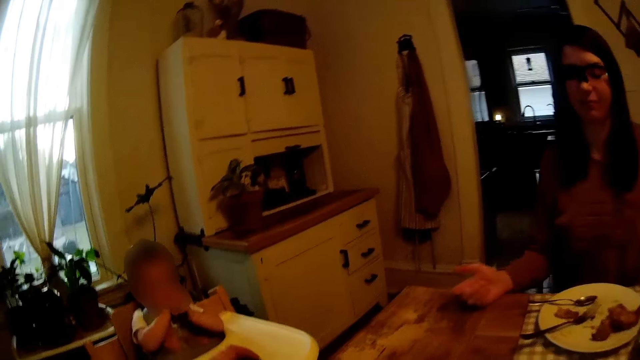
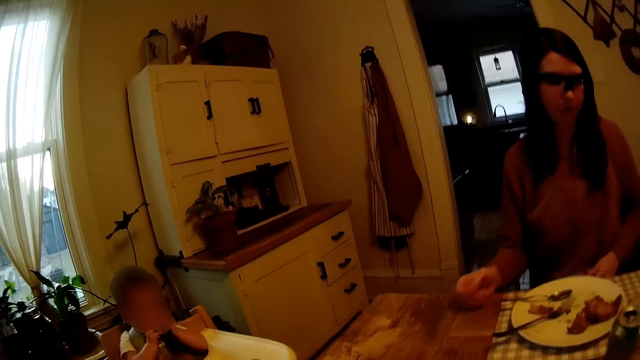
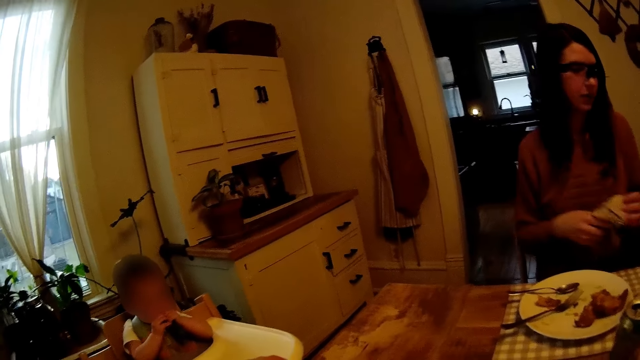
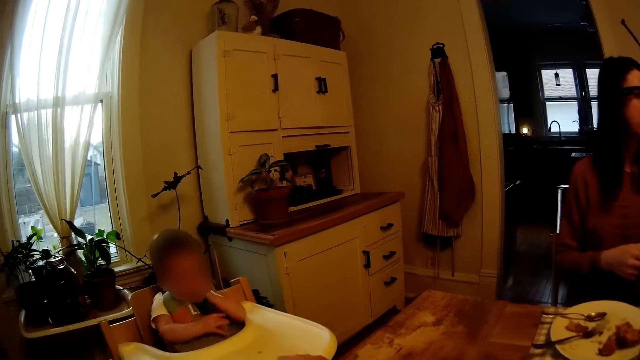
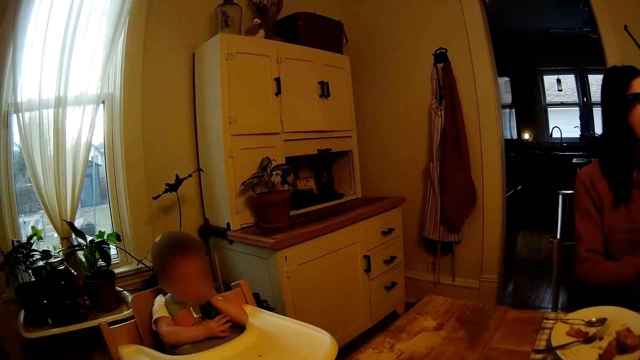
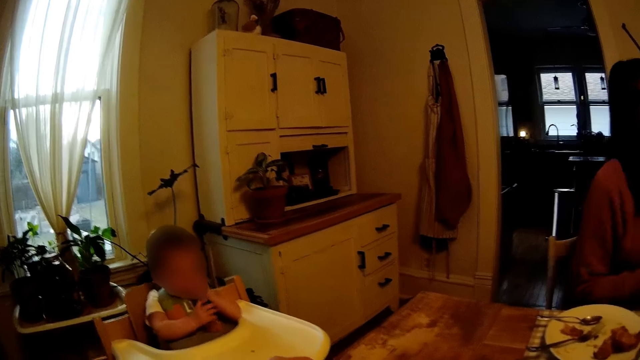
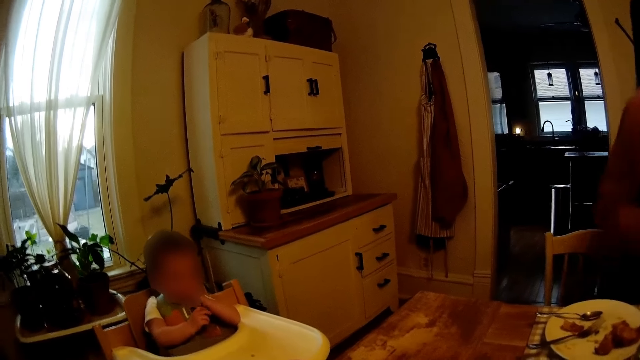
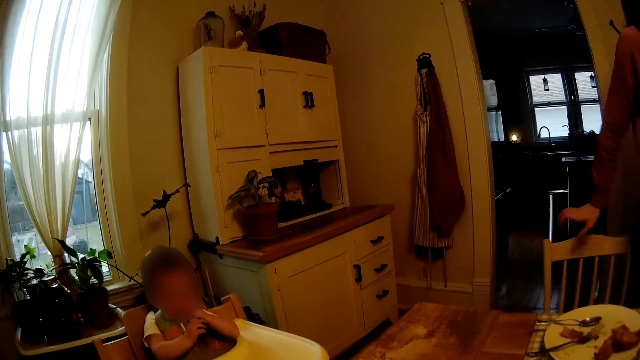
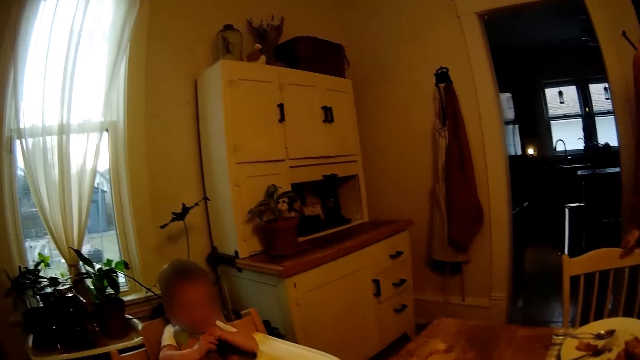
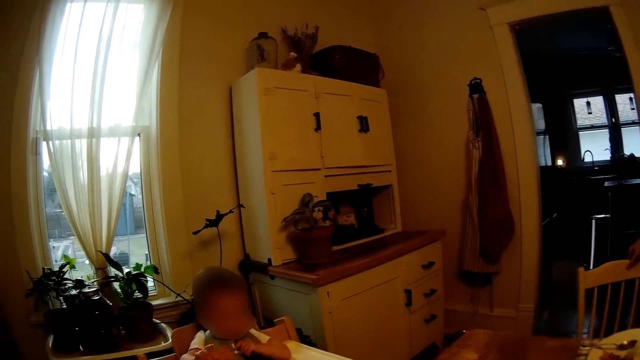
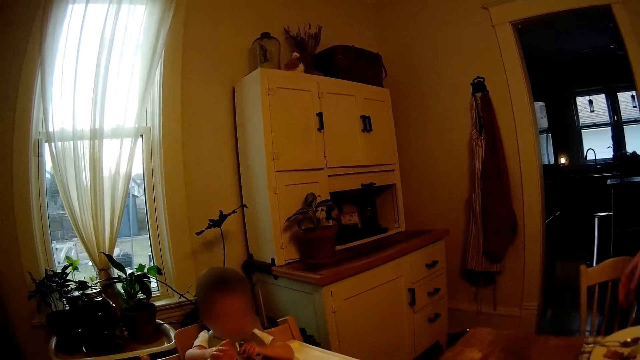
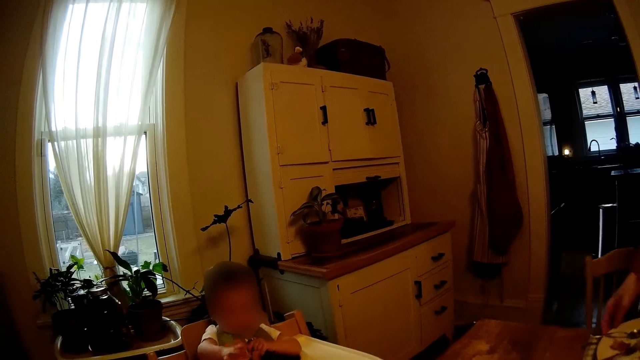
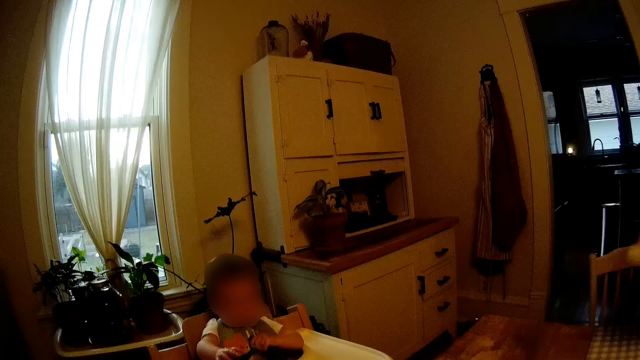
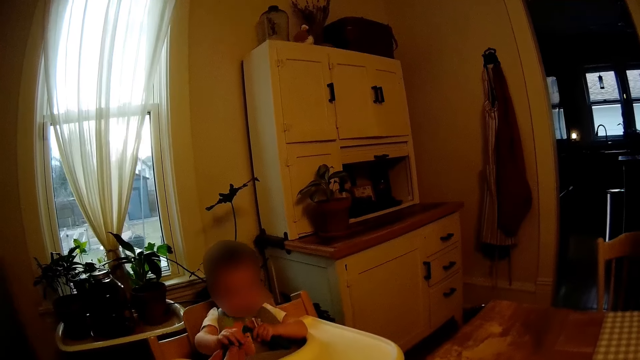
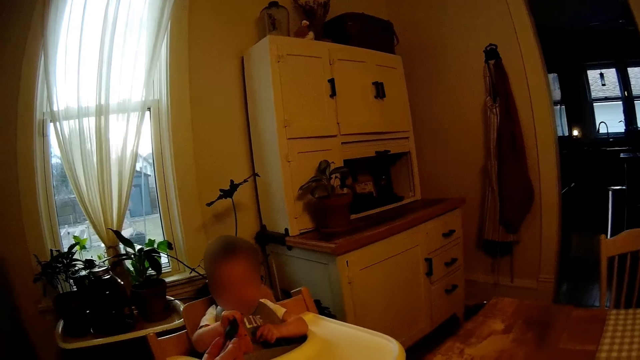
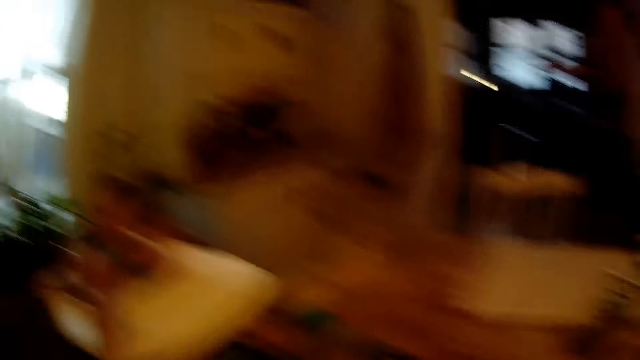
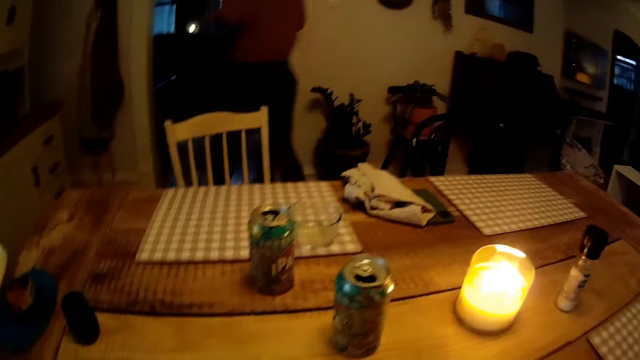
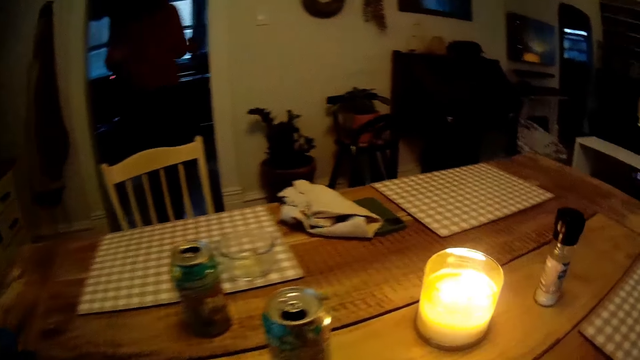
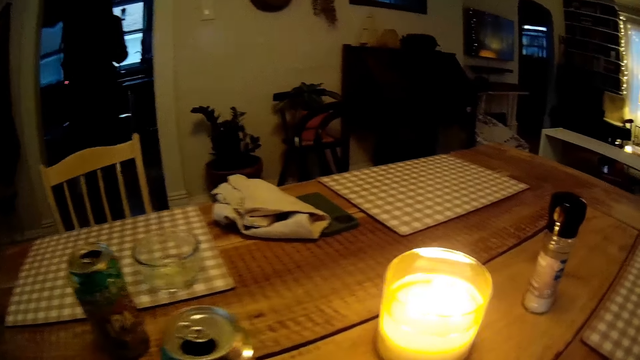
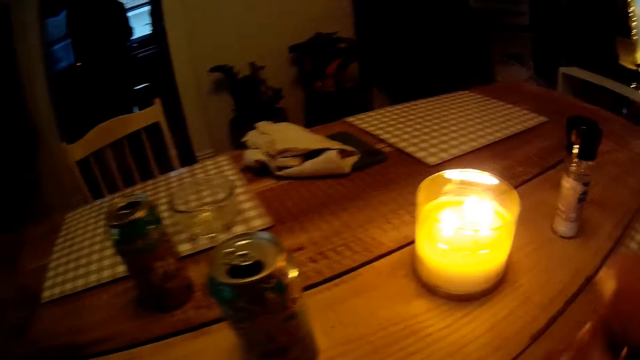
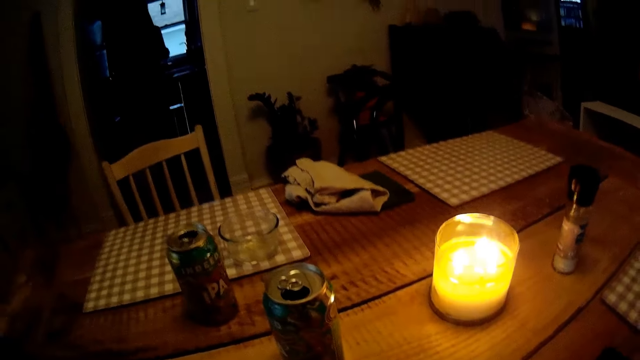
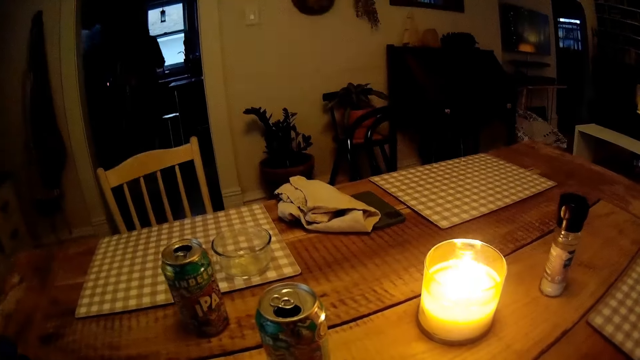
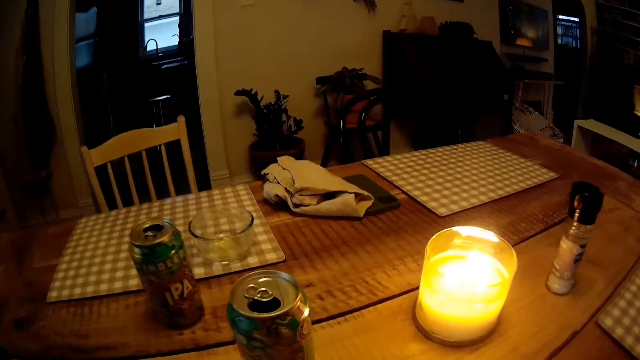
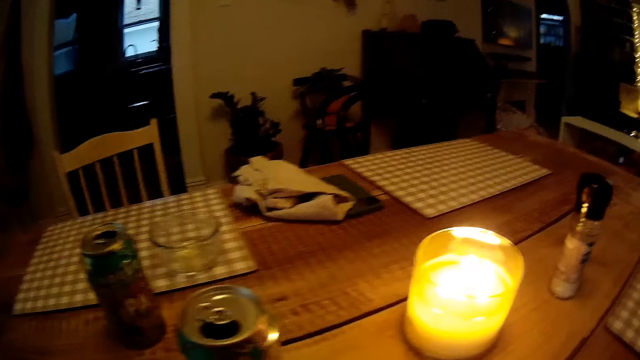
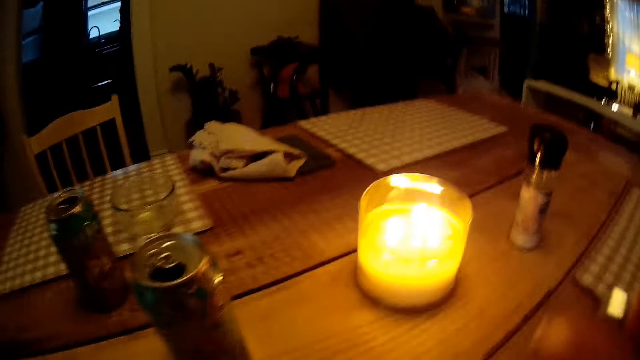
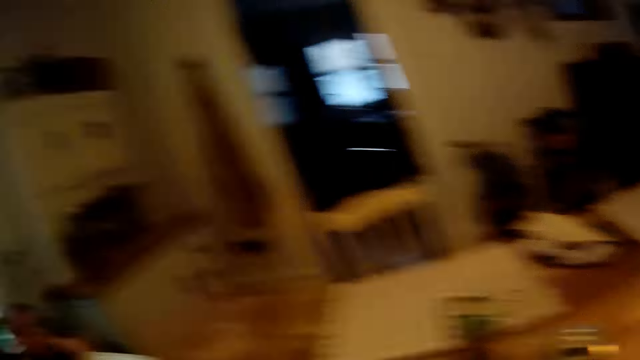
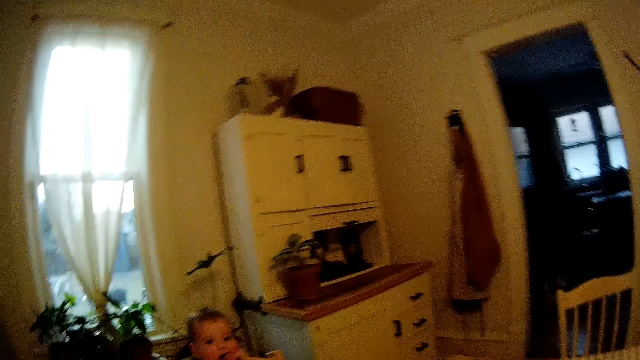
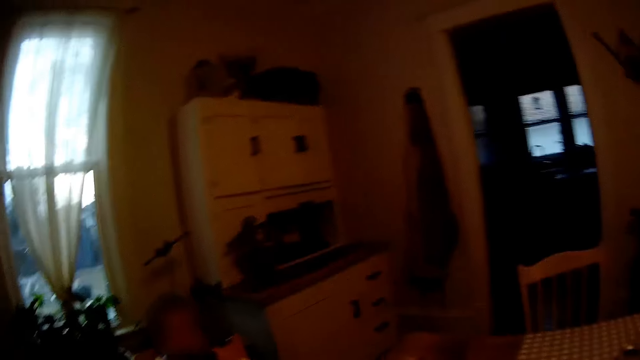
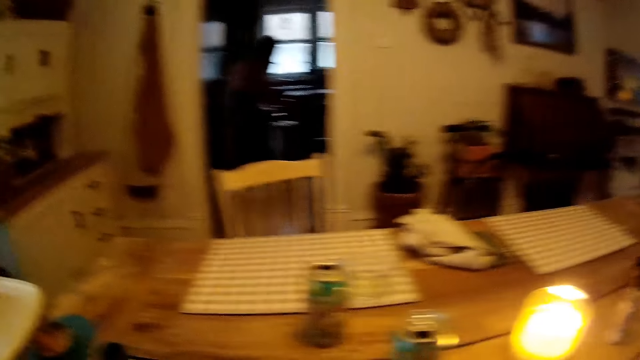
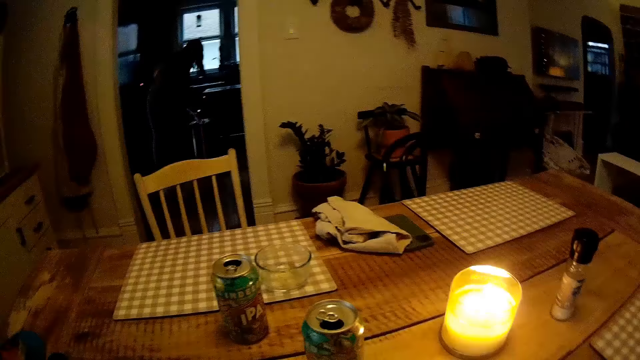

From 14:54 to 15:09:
The woman picks up a napkin or towel from her lap with her left hand. The woman holds the napkin with both hands. The woman stands up from a chair at the dining table. The woman adjusts the chair at the dining table with her right hand. The woman pushes the chair, pulls her hand off the chair, and picks up a plate from the dining table with her right hand. The baby collects the spoon of food from the camera wearer with his right hand. The woman walks from the dining area to the kitchen. The woman stands beside the side.

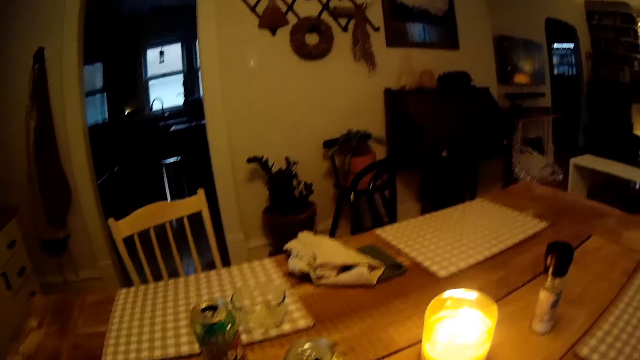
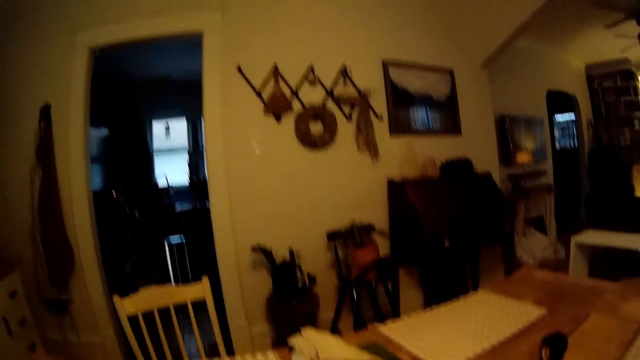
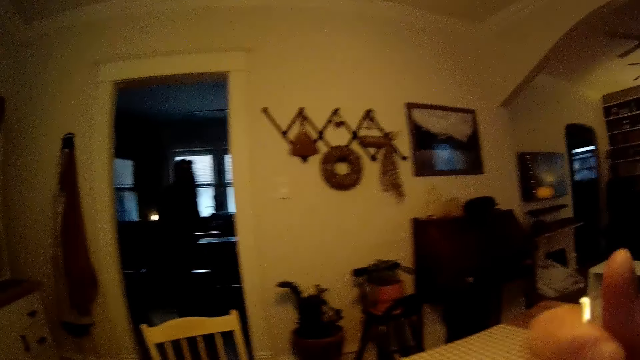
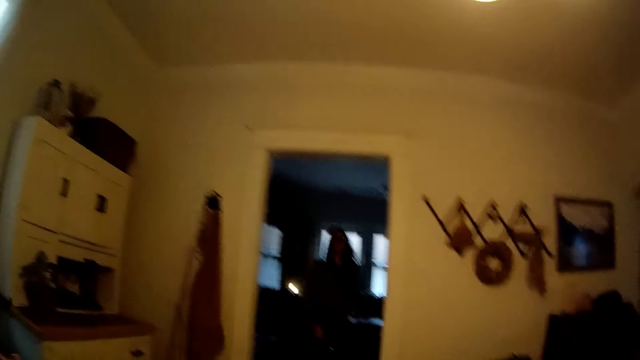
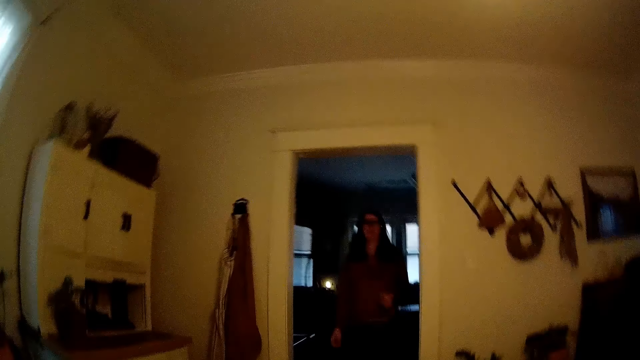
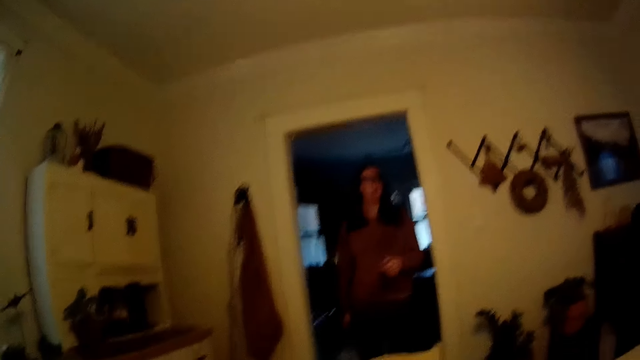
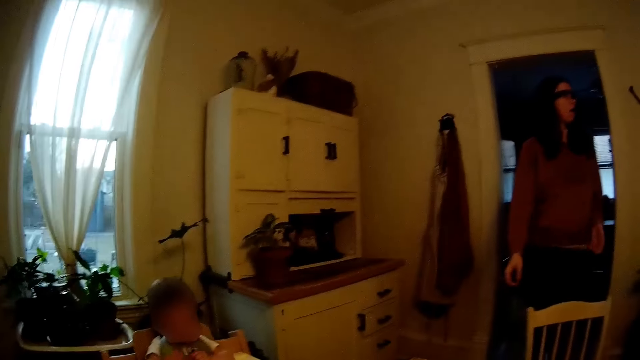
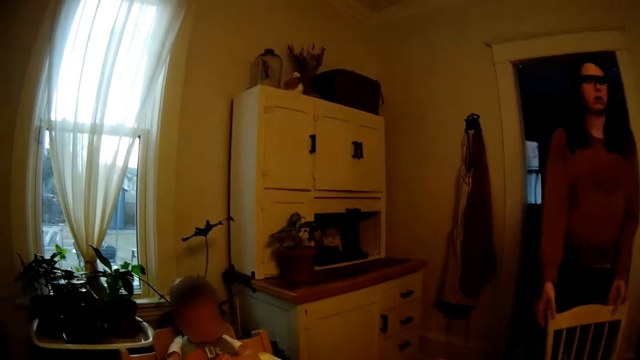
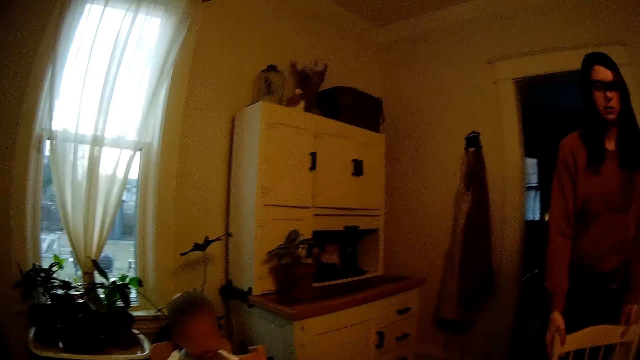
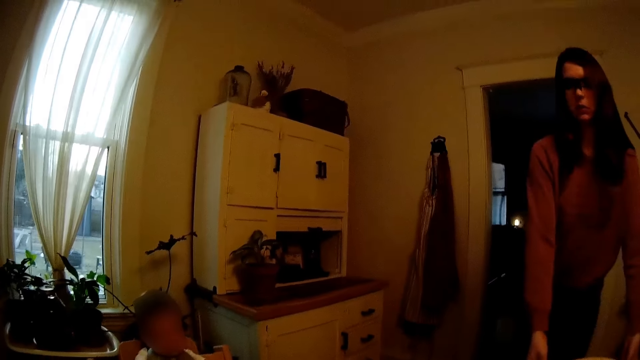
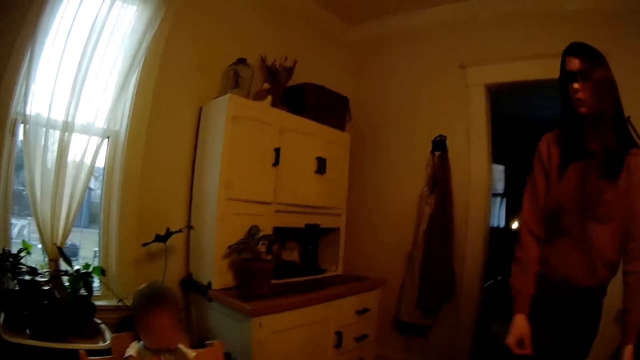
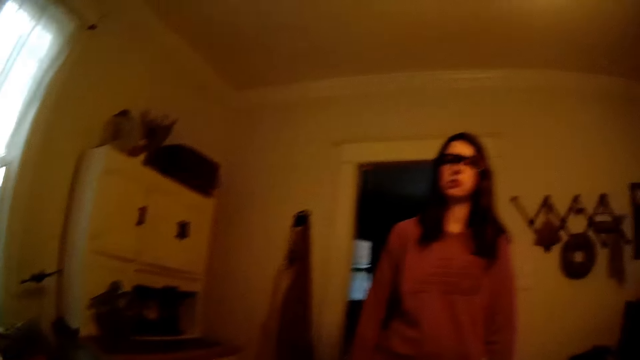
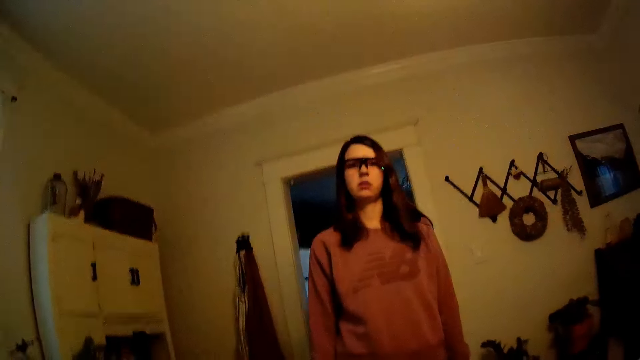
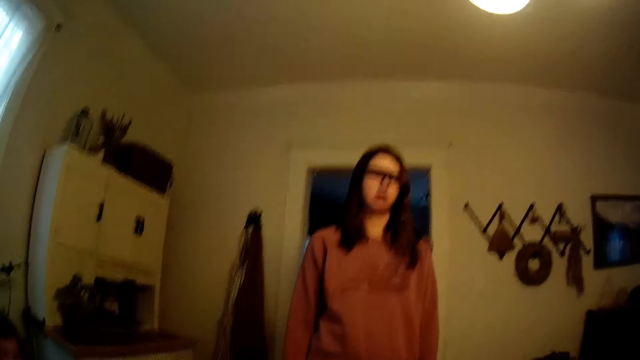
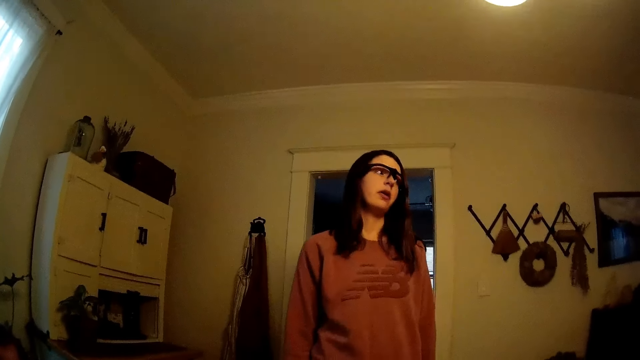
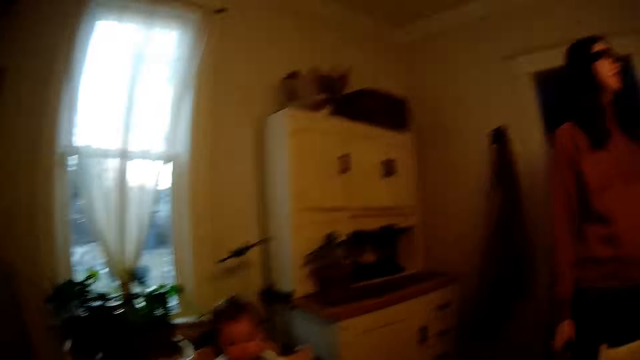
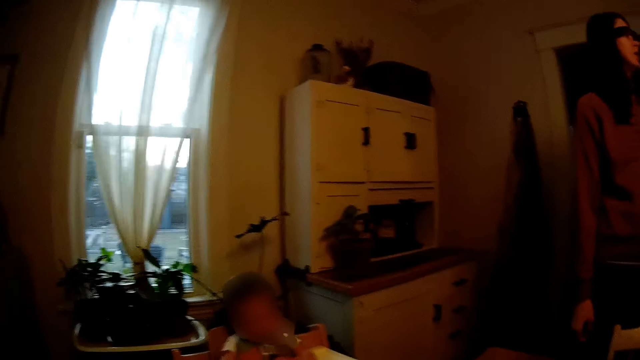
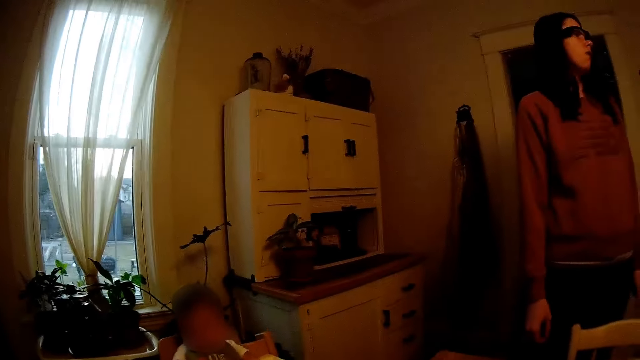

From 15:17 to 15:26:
The woman walks from the kitchen to the dining area. The woman holds the chair at the dining table with both hands. The woman pulls the chair. The camera wearer interacts with the woman. They interact with the baby.
